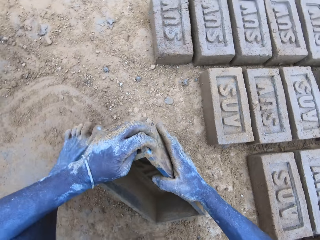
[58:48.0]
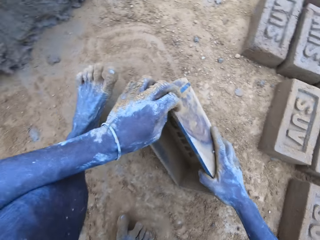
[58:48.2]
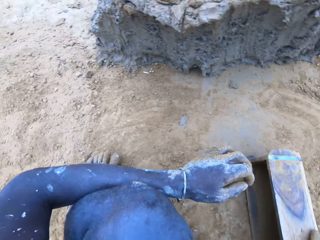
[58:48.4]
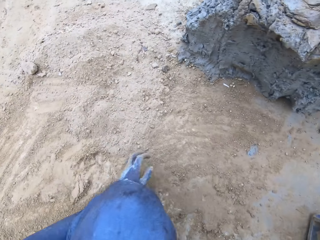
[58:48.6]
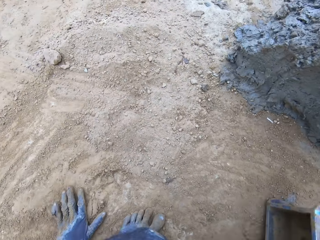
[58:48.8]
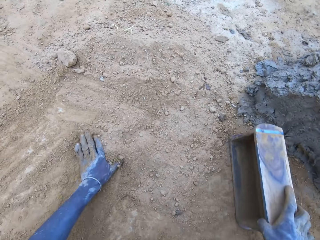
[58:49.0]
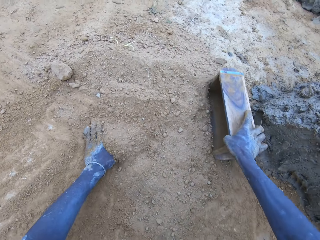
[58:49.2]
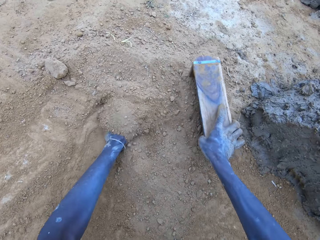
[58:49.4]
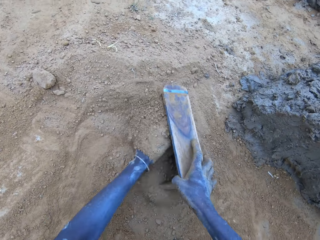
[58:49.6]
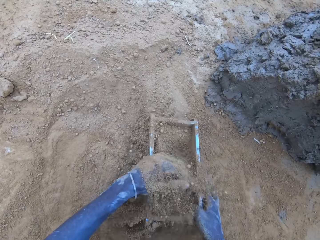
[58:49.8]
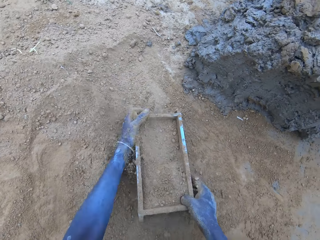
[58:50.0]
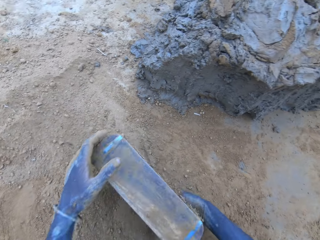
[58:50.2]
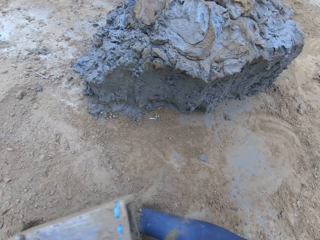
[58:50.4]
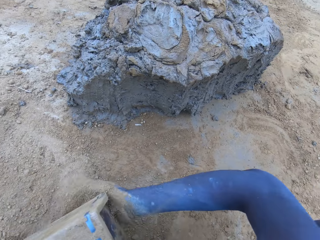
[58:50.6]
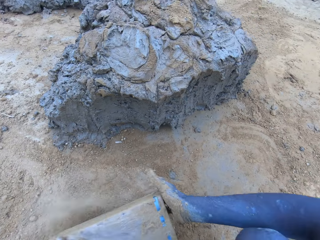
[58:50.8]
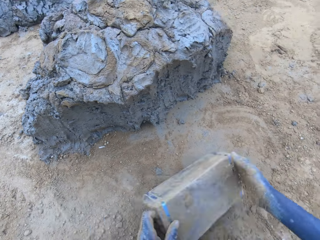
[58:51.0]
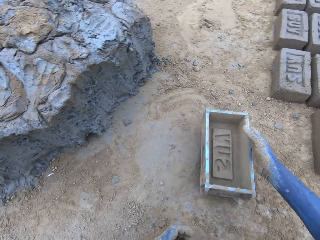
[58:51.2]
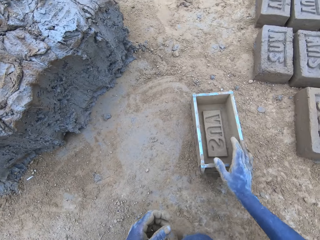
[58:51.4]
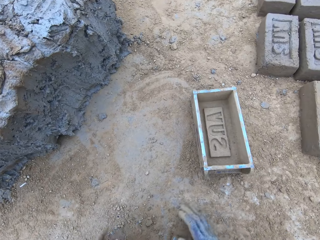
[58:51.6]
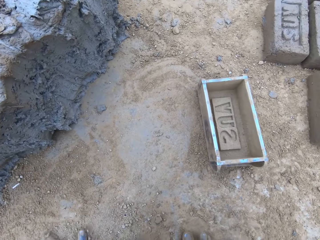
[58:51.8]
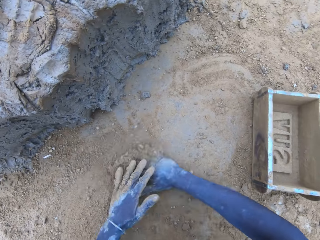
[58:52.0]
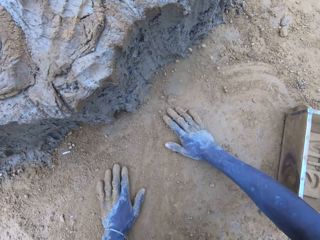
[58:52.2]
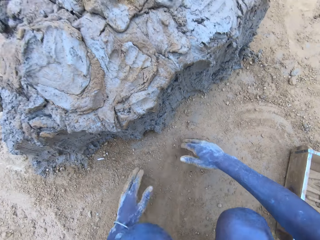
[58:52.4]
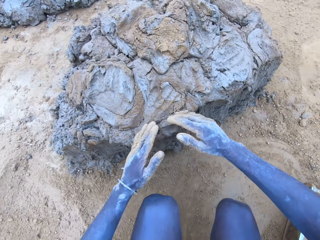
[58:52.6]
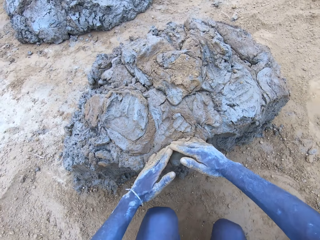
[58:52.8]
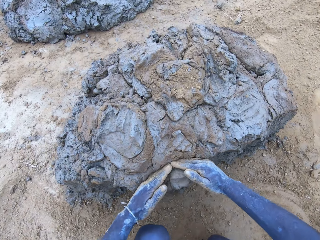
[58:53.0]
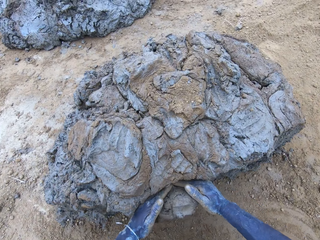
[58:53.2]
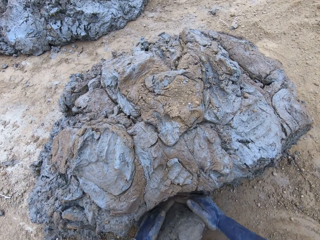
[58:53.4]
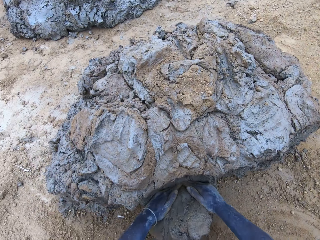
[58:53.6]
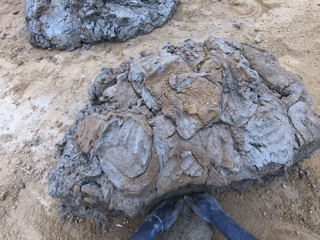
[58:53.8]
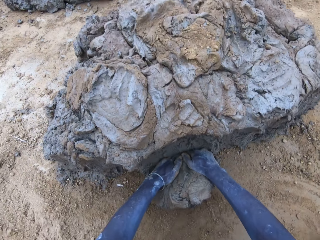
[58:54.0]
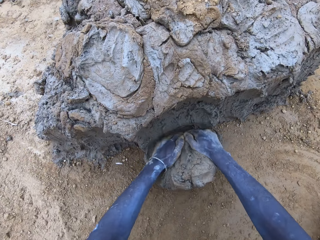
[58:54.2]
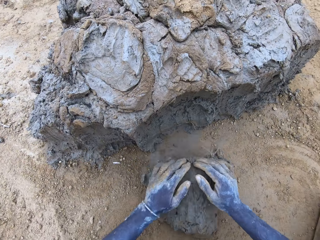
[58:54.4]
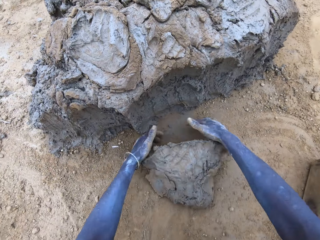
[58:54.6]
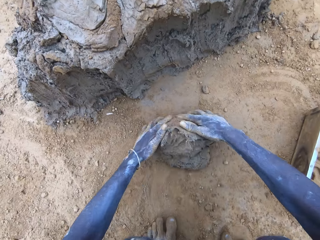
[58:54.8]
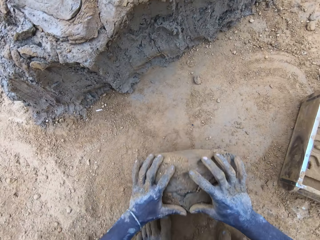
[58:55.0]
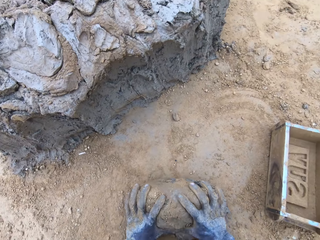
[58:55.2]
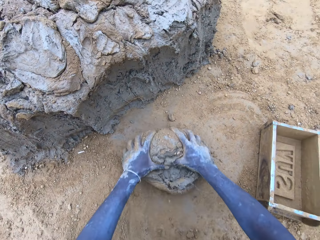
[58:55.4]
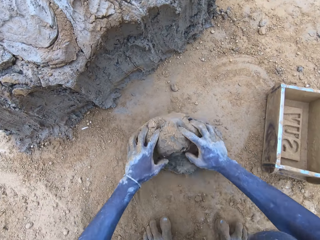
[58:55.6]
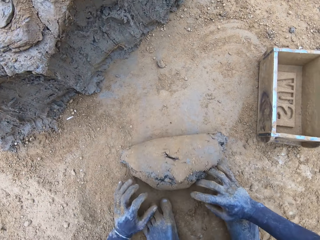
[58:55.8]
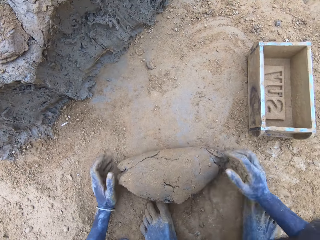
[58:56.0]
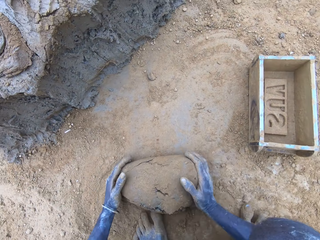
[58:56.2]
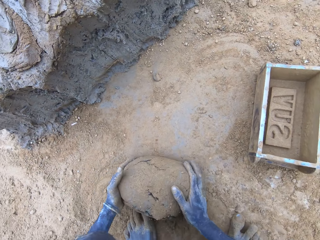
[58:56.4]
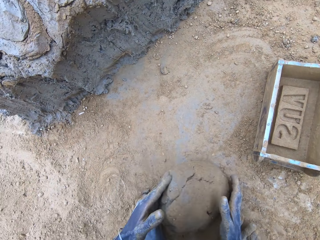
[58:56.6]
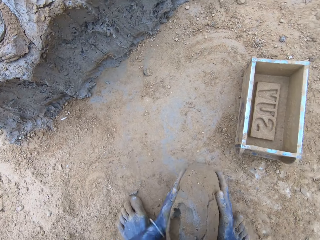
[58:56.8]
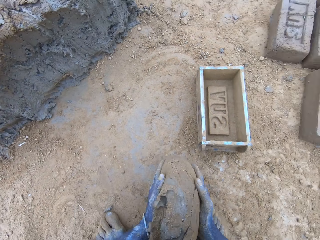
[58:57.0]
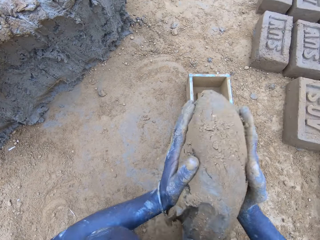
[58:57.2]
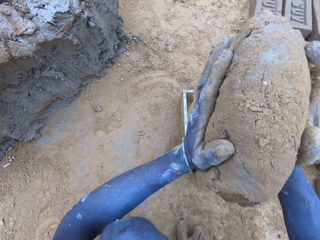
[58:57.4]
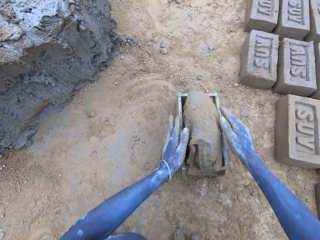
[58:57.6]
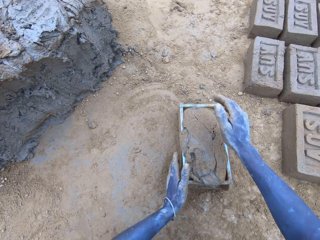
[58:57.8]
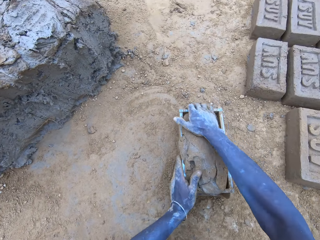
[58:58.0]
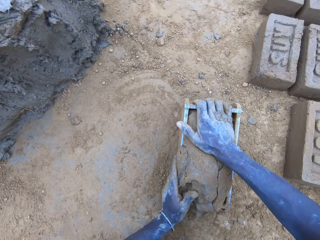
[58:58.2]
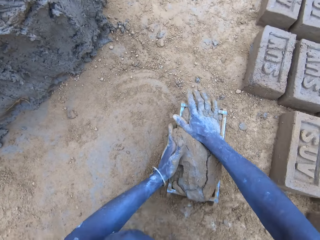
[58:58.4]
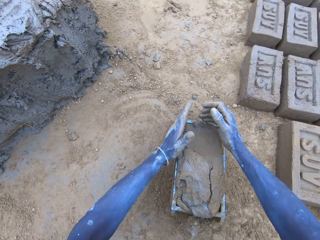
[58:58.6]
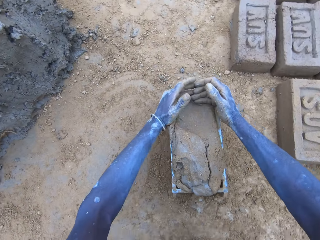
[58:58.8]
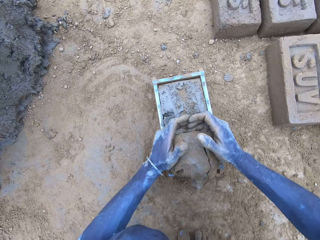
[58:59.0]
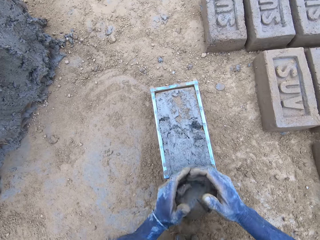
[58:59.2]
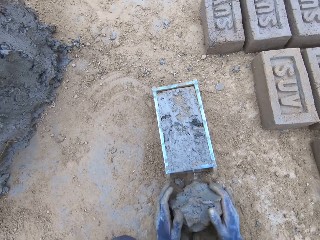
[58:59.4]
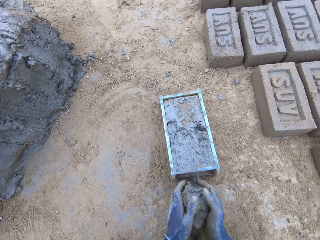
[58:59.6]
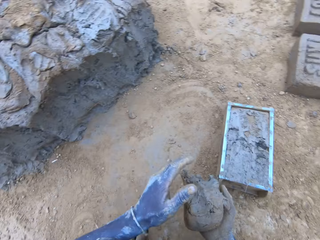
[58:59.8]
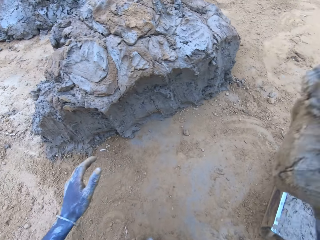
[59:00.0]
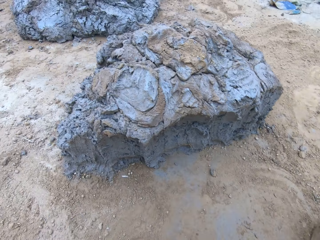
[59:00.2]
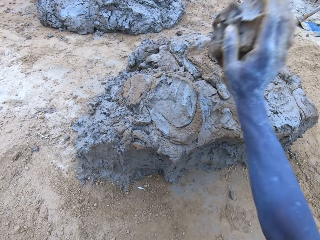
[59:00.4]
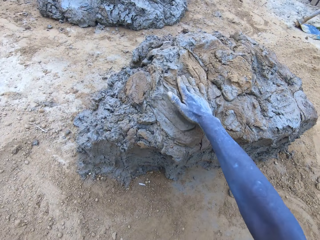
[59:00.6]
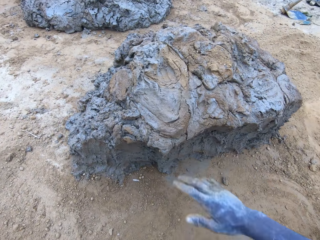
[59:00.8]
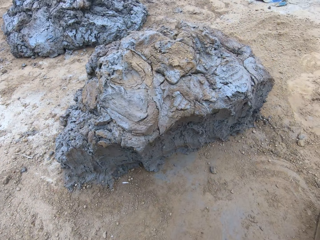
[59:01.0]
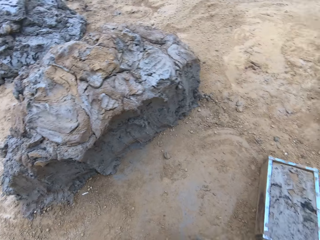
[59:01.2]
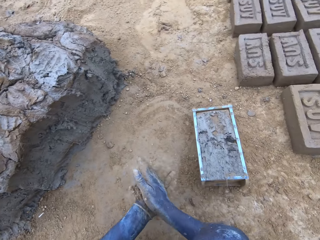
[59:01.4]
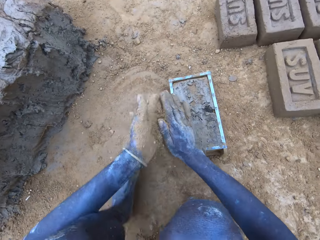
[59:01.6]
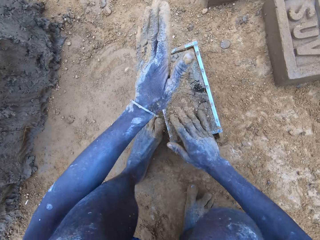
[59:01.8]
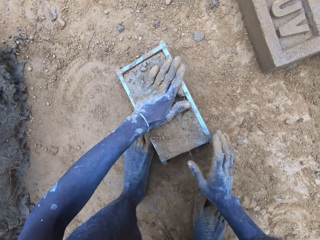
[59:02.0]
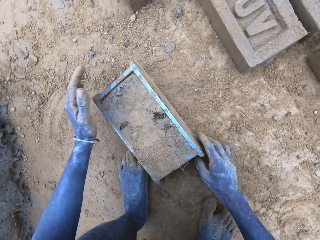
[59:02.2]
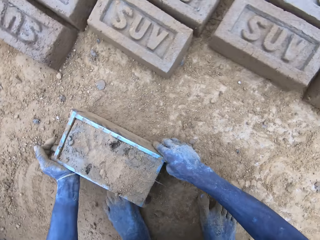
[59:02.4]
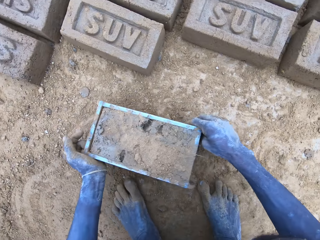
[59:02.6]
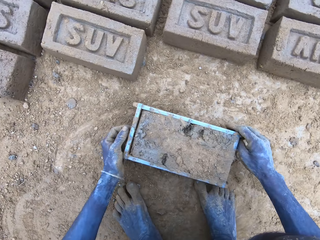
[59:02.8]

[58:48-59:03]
The camera wearer puts soil in the wooden brick mould. They pour the soil from the brick mould on the ground. They scoop mud. They put the mud in the brick mould. They scoop the excess mud on the brick mould. They throw the mud on the pile of mud.

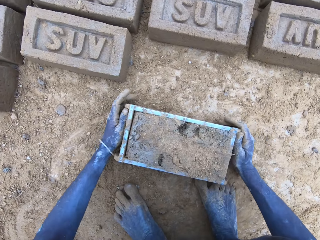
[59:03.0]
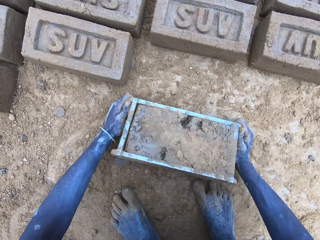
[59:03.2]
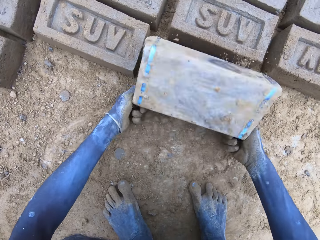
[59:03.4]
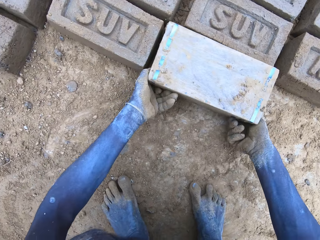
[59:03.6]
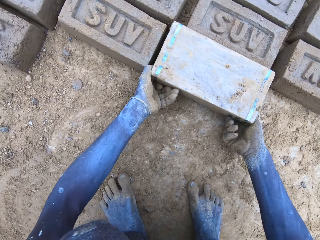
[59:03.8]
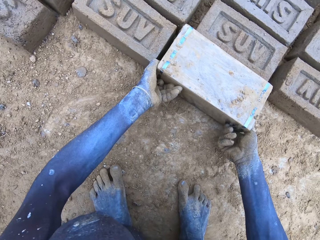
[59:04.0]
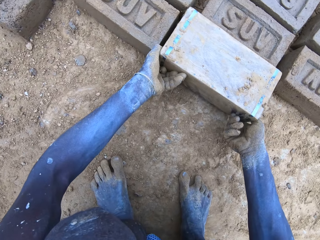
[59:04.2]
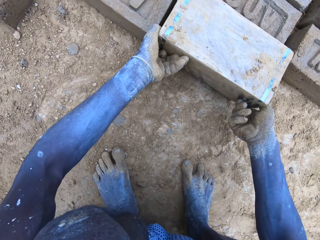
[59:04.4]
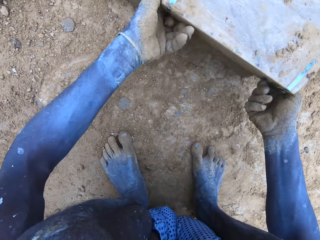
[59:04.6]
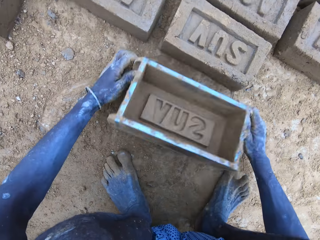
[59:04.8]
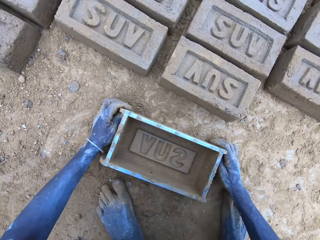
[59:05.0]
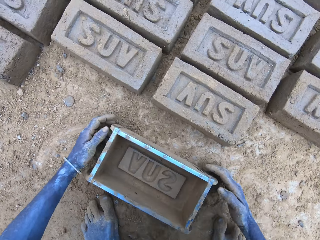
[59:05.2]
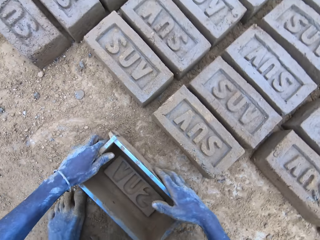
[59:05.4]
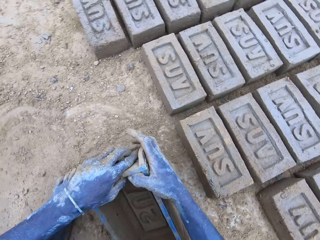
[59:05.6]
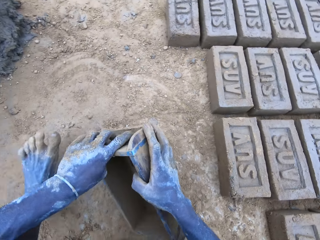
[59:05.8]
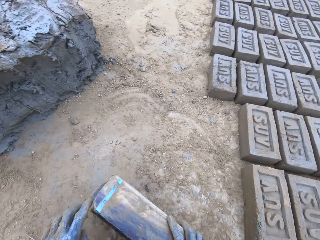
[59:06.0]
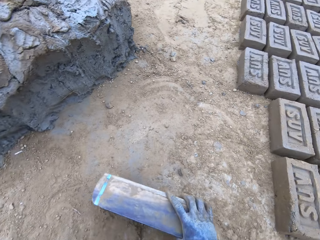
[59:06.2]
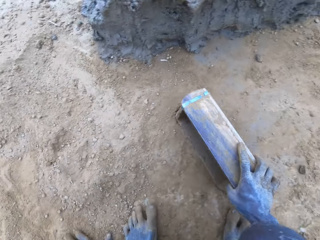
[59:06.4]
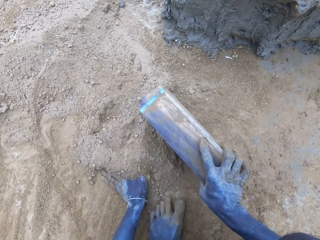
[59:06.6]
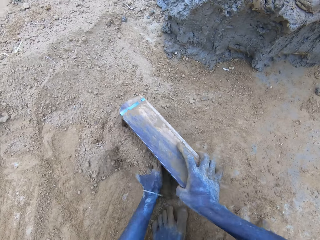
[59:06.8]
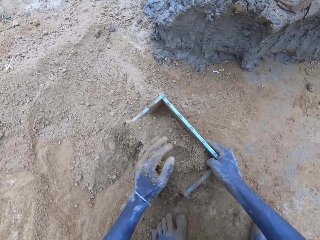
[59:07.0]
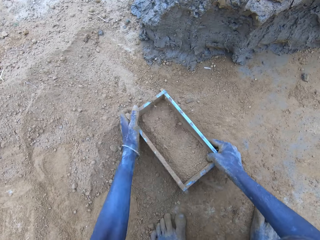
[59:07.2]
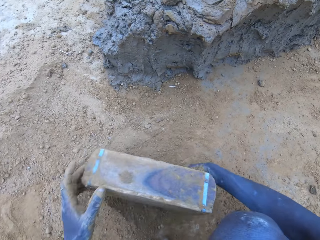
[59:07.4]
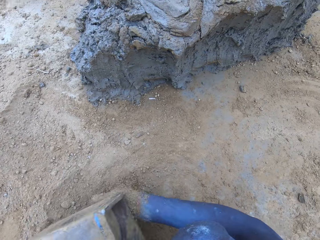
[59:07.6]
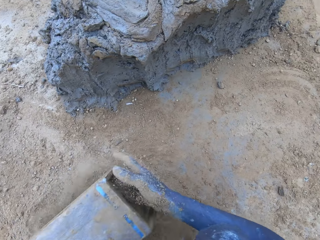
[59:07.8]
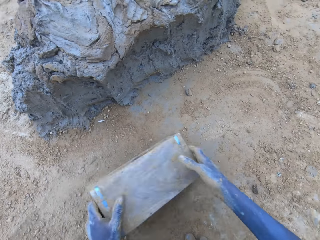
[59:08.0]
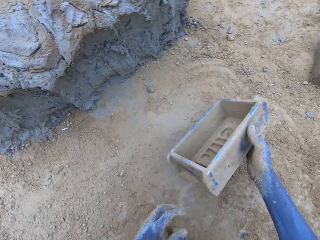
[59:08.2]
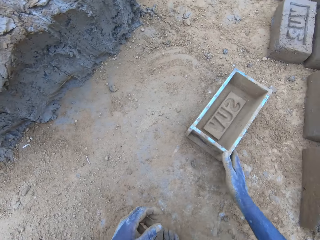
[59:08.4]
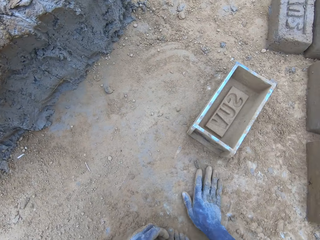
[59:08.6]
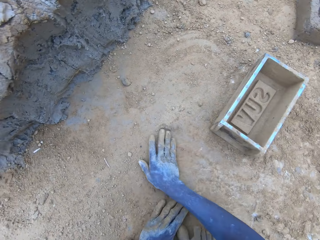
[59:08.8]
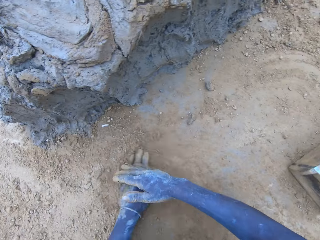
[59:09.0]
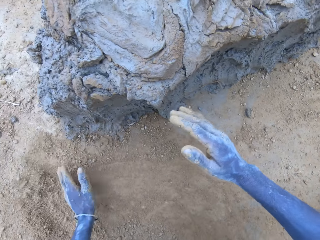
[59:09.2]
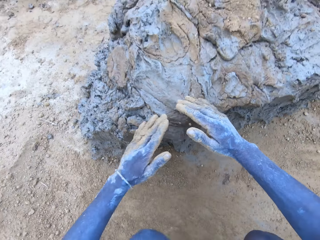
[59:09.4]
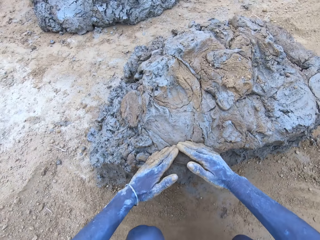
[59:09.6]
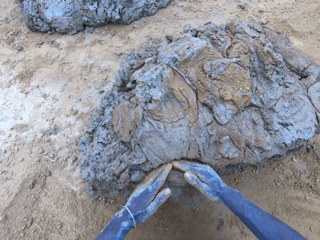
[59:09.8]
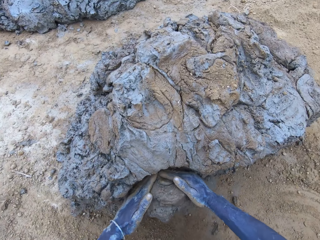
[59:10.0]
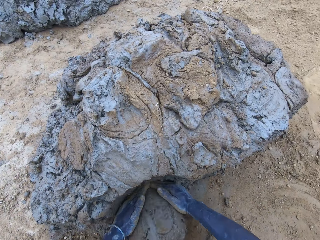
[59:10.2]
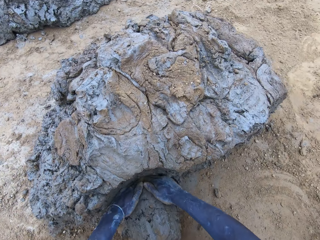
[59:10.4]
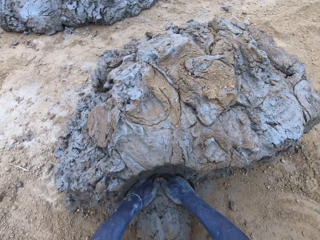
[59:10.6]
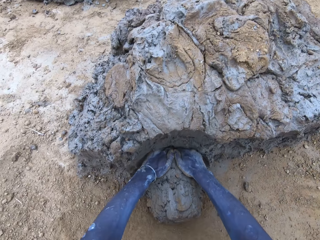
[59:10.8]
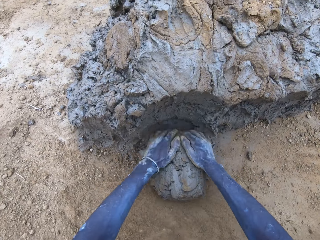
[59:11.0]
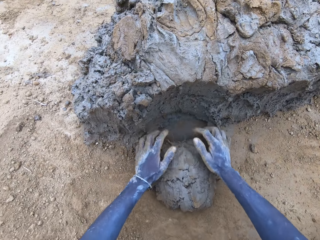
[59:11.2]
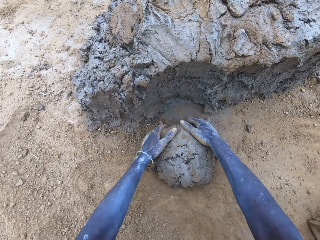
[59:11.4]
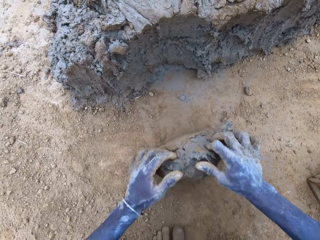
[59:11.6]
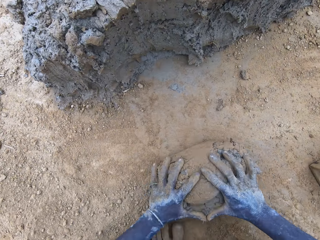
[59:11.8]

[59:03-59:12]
The camera wearer pours the mud in the brick mould on the ground. They make a brick. They put soil in the wooden brick mould. They pour the soil from the brick mould on the ground. They scoop mud.
